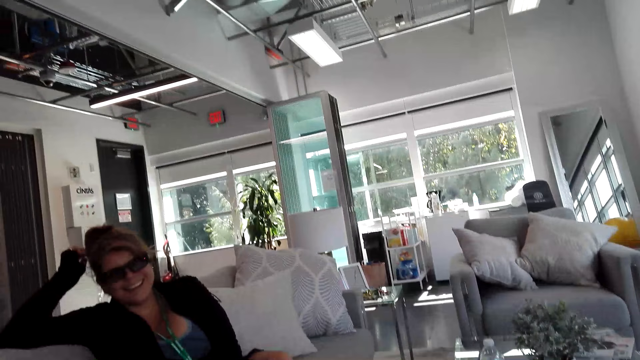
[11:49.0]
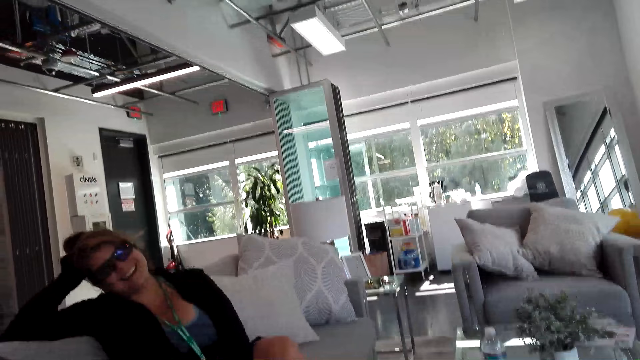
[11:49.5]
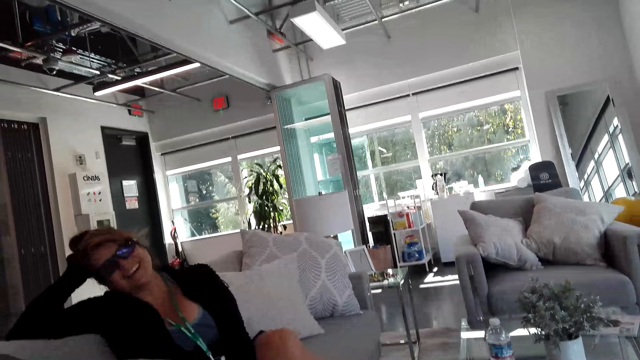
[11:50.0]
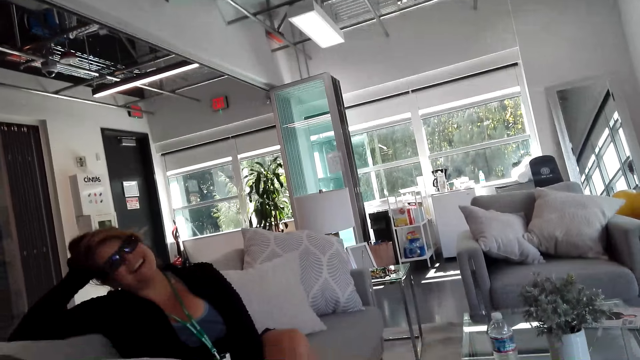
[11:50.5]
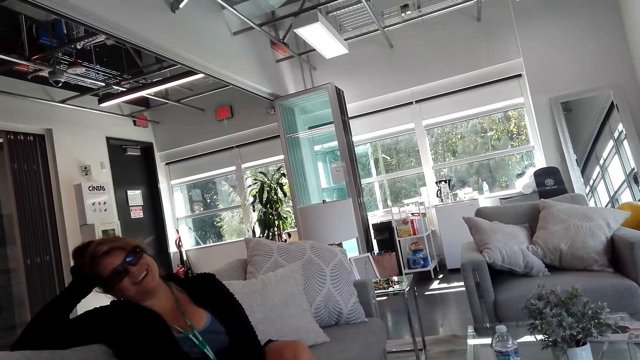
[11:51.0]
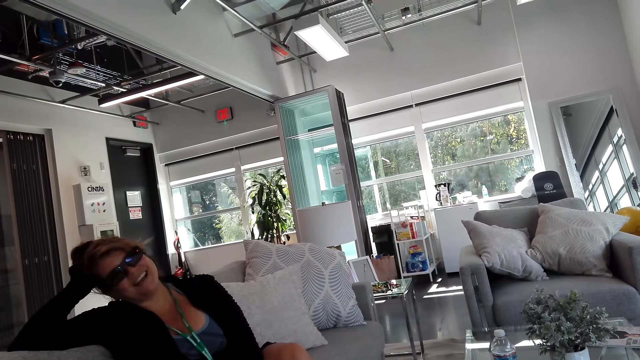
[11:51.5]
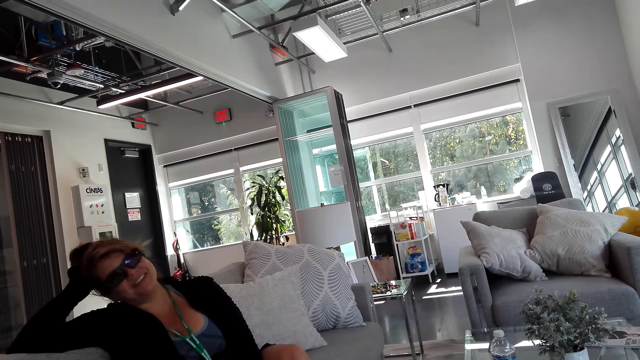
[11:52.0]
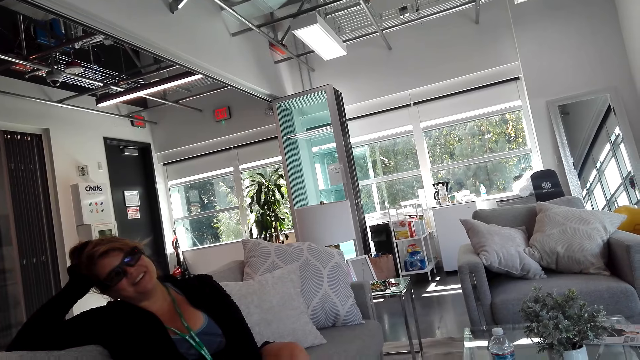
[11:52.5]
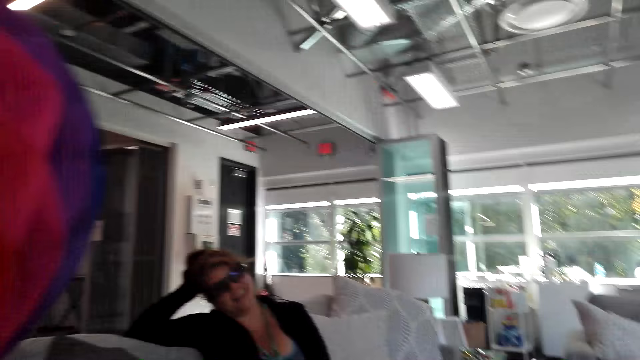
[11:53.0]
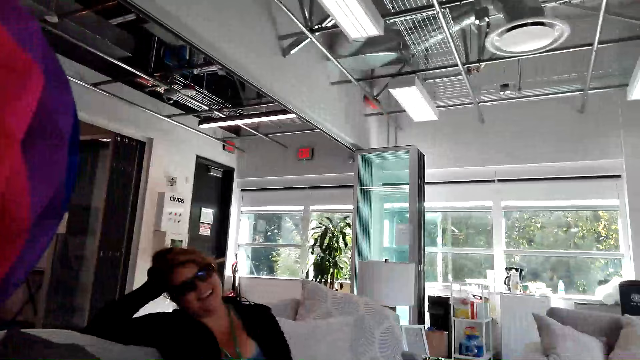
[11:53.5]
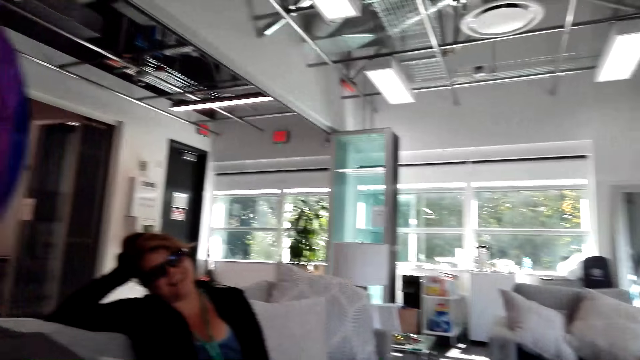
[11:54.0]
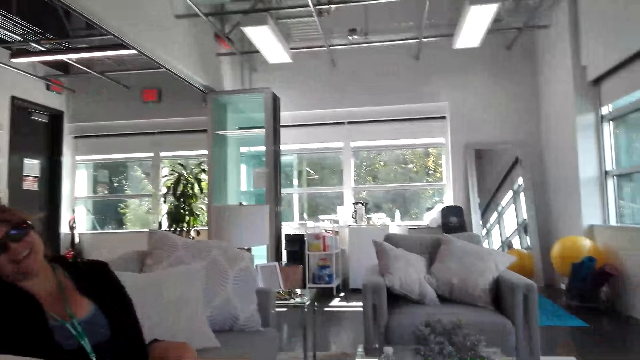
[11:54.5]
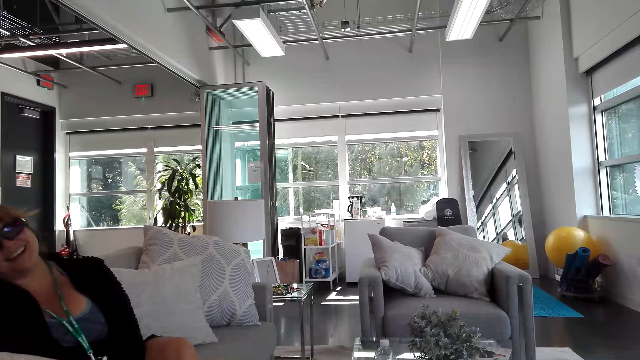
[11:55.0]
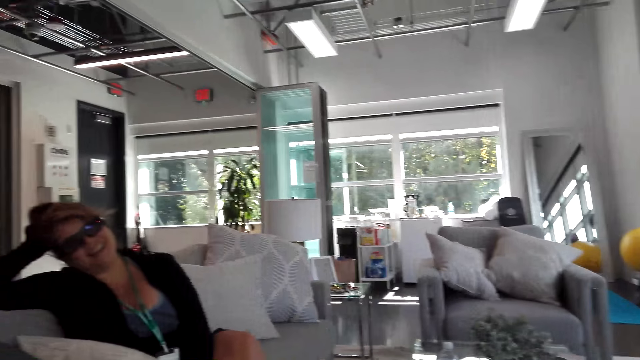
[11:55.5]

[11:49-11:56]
A girl leans on the chair. The camera wearer talks to the girl.

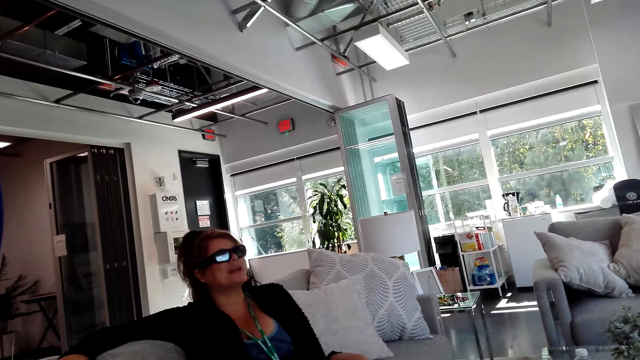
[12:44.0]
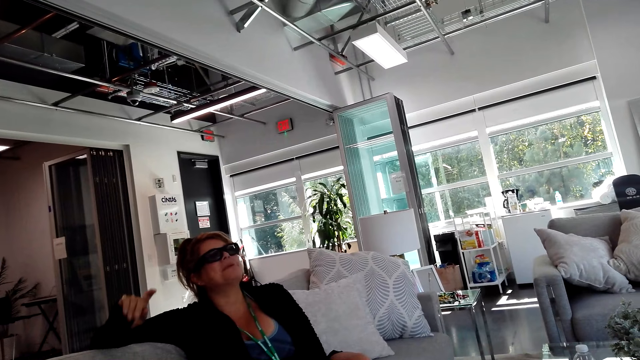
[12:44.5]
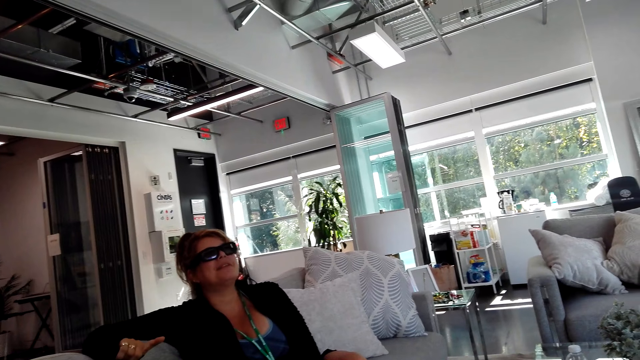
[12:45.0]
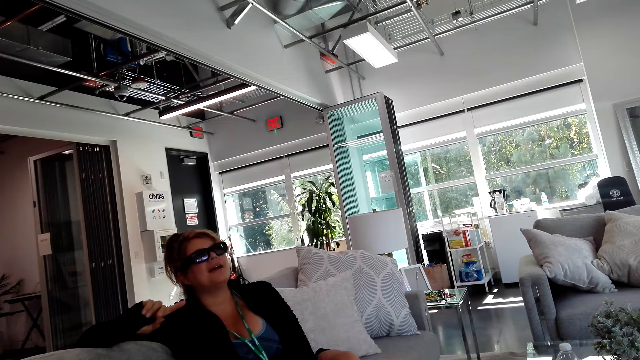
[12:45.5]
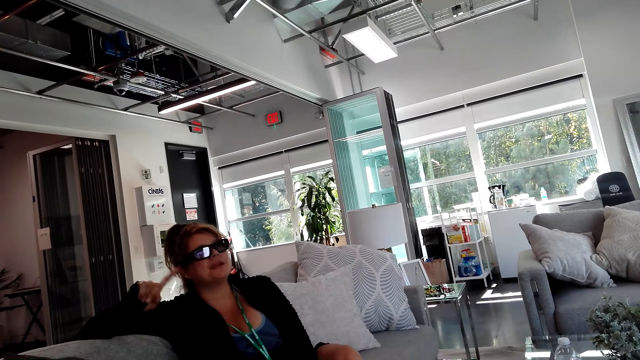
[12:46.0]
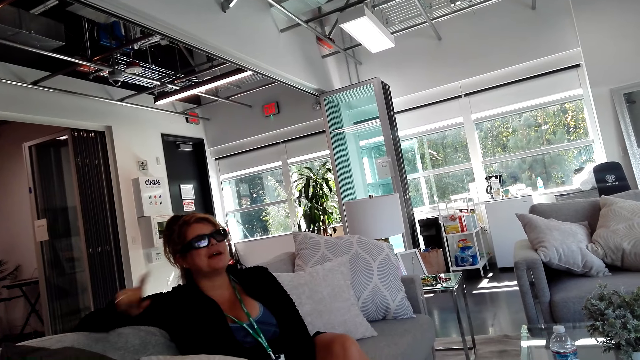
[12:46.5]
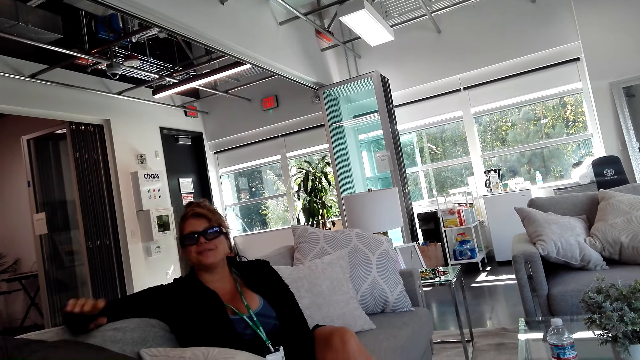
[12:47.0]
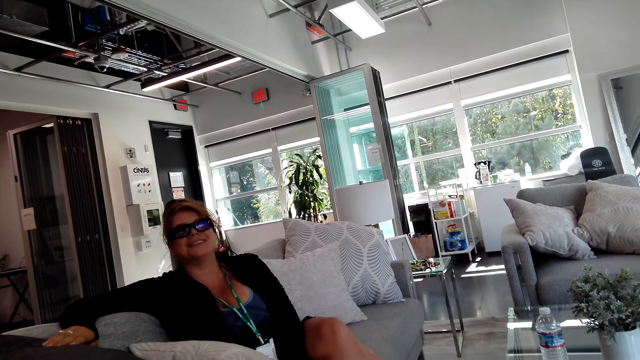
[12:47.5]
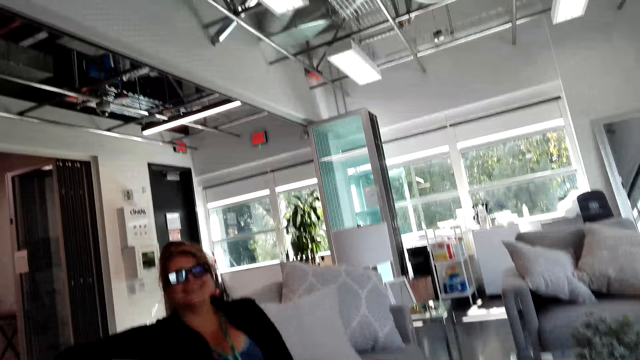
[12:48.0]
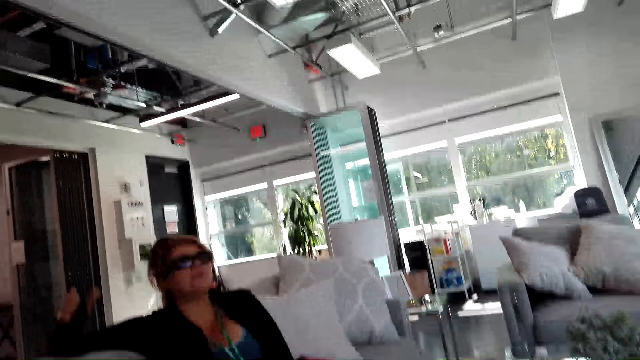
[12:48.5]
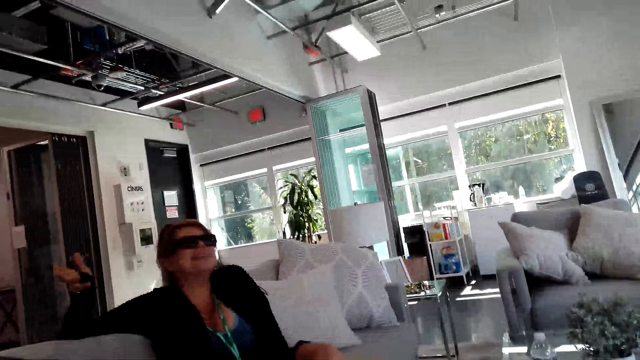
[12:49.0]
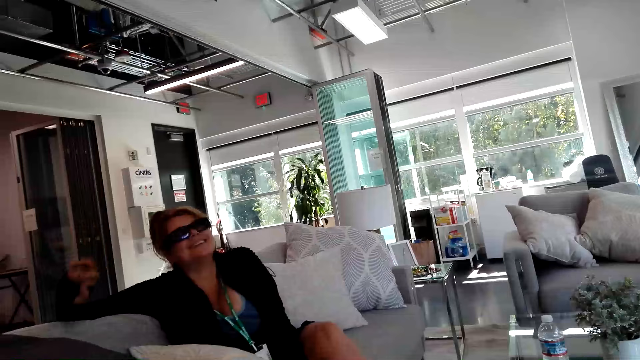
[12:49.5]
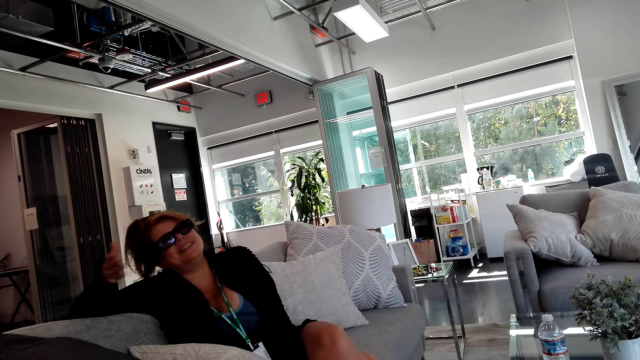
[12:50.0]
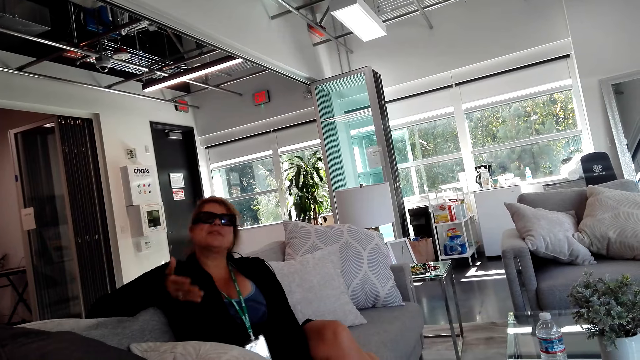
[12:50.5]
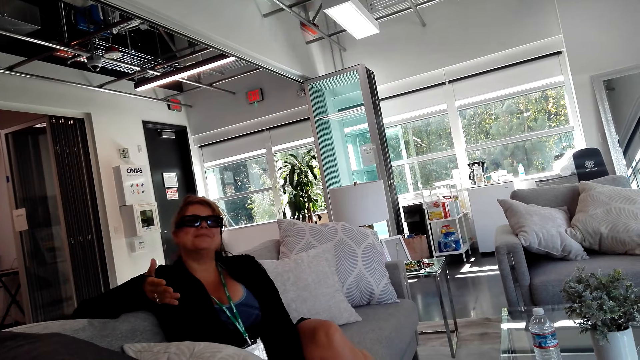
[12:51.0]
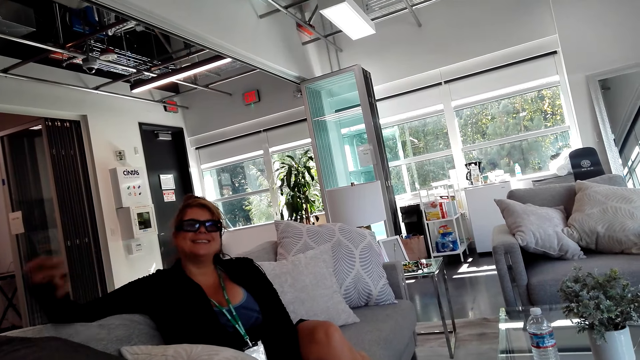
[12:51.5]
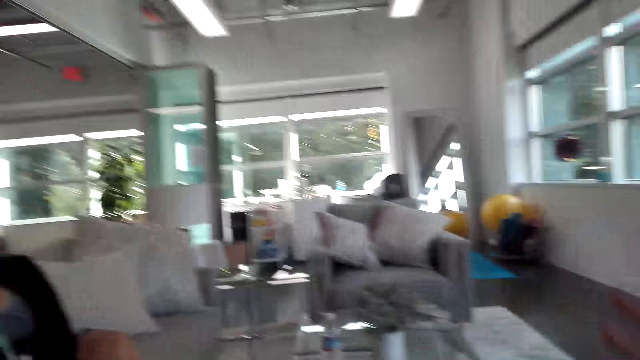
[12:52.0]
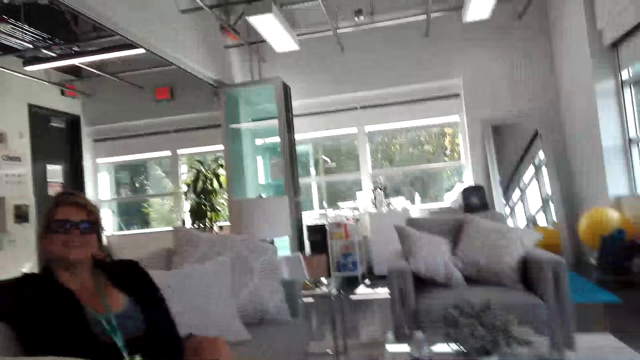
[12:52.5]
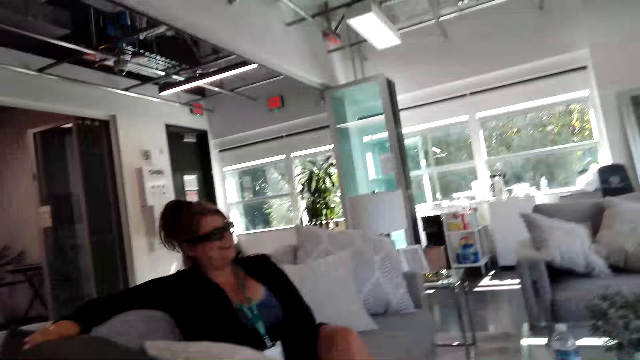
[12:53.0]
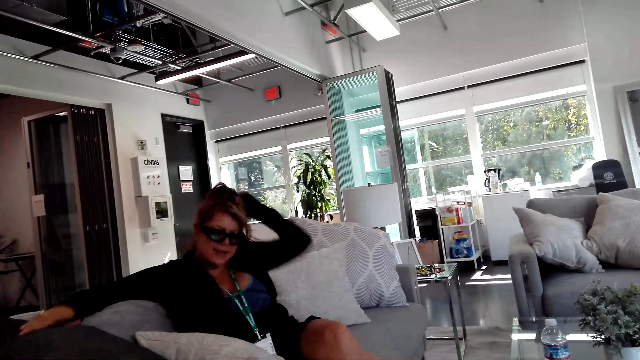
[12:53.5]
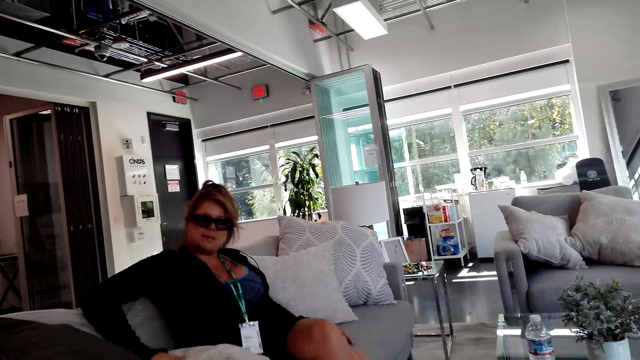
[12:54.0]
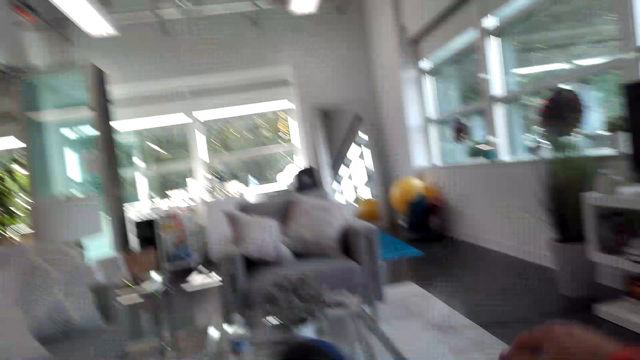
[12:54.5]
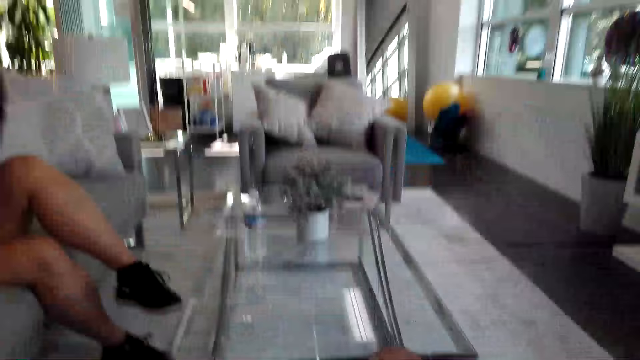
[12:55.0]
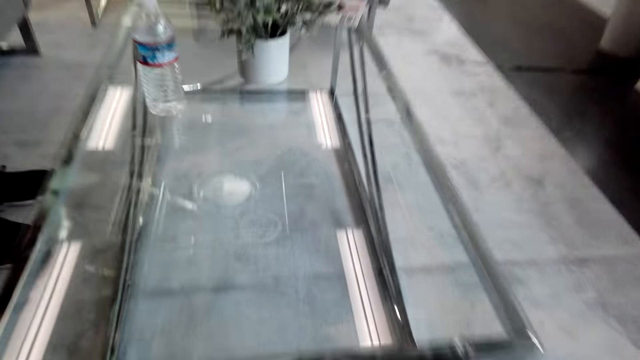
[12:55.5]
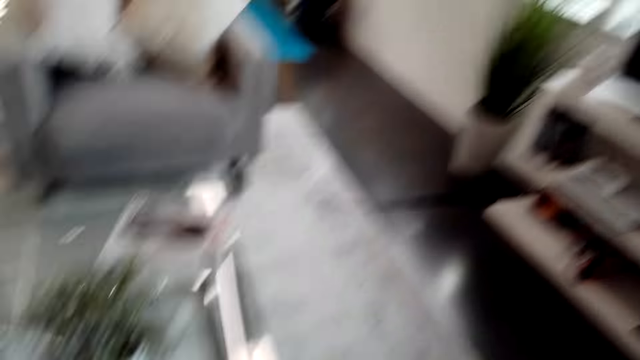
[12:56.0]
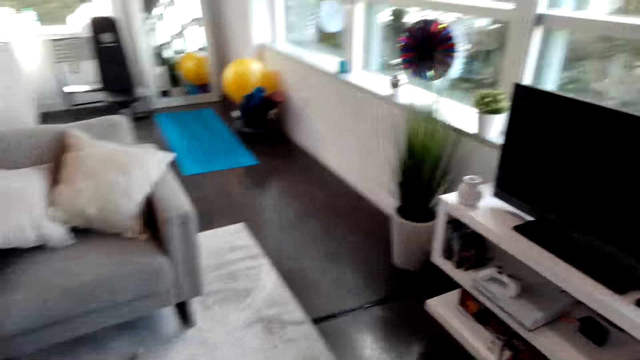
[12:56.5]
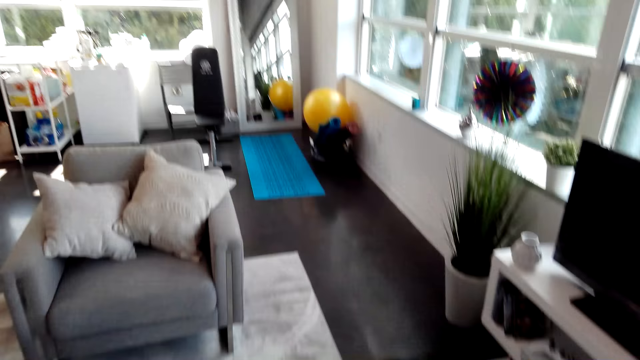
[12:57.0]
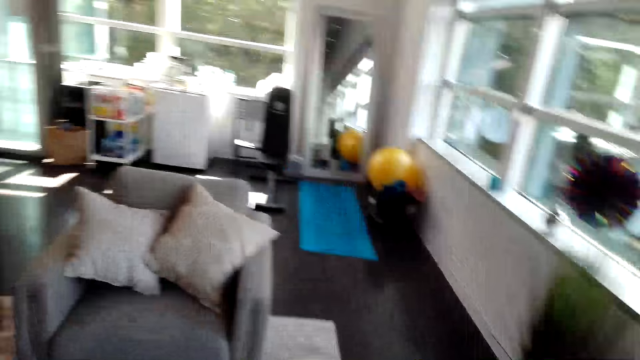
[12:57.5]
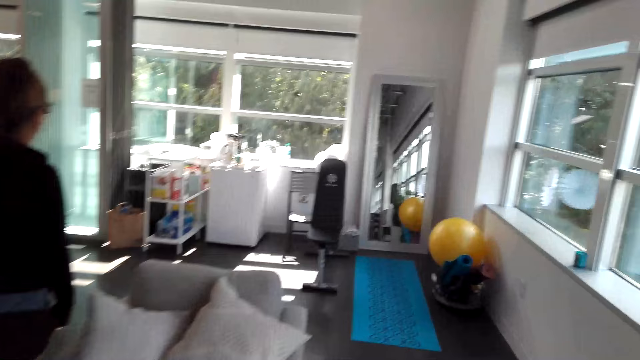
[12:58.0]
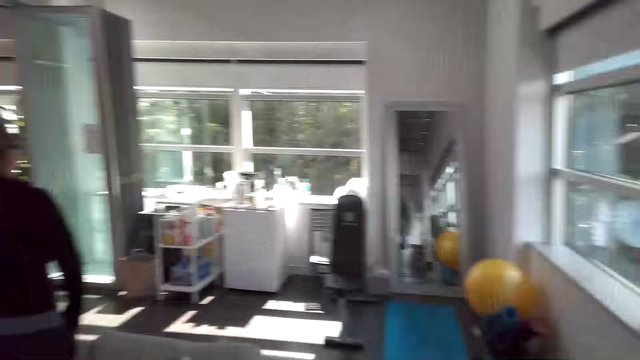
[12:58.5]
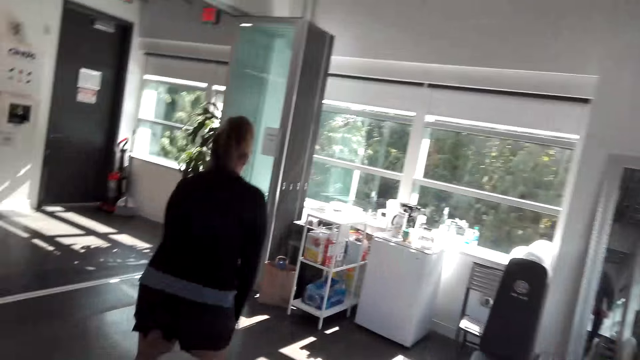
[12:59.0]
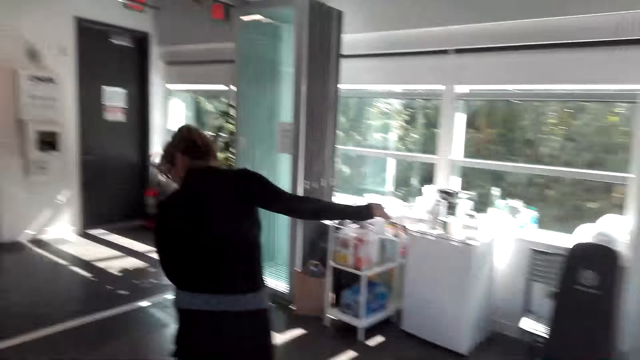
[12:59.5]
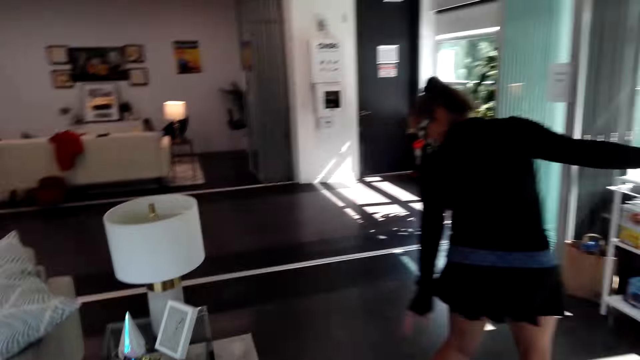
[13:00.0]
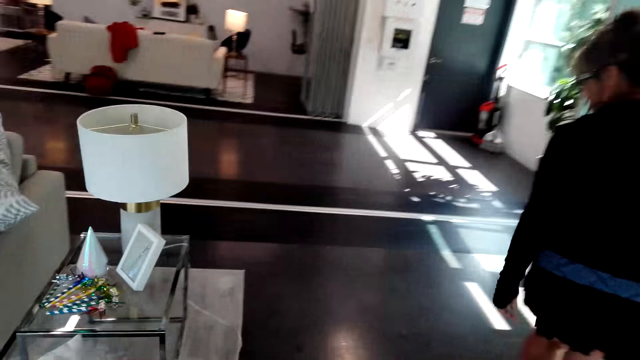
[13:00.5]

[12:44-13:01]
A girl points. The camera wearer talks to the girl. The girl raises the left hand. The camera wearer talks to the girl. The girl walks in the house.
